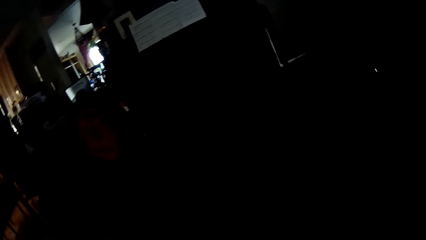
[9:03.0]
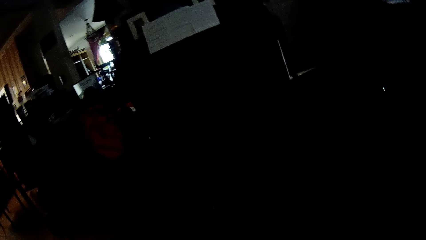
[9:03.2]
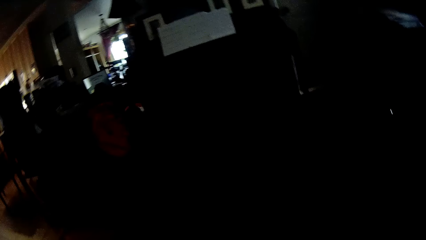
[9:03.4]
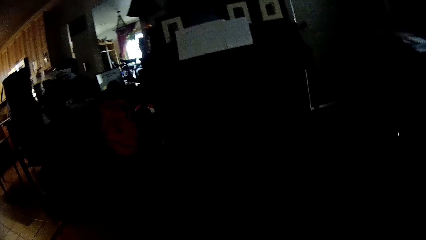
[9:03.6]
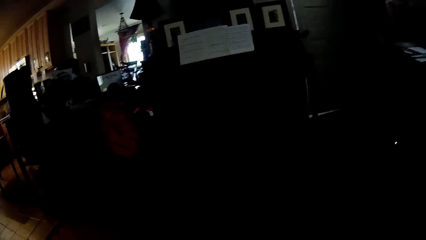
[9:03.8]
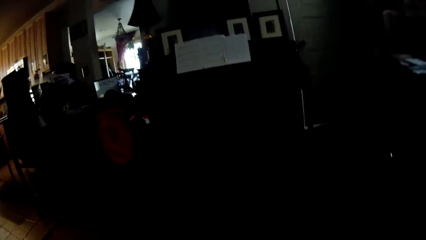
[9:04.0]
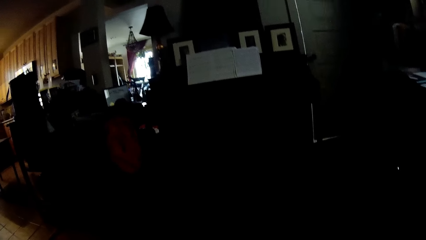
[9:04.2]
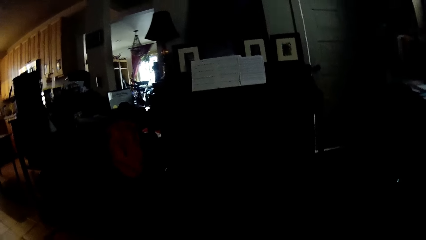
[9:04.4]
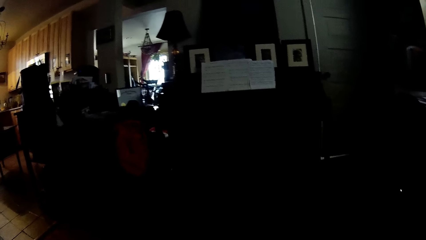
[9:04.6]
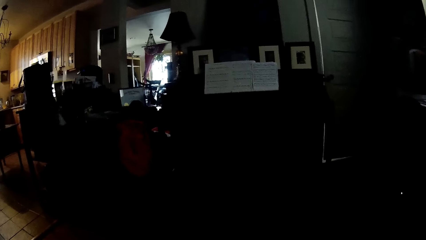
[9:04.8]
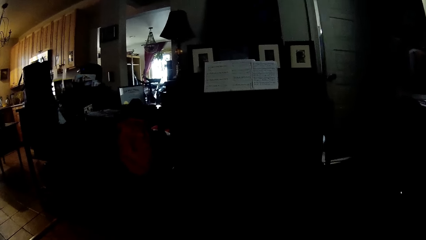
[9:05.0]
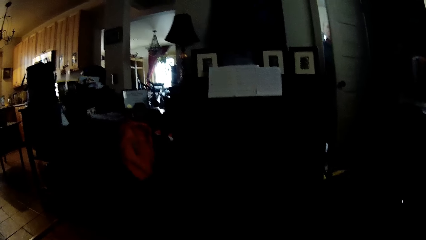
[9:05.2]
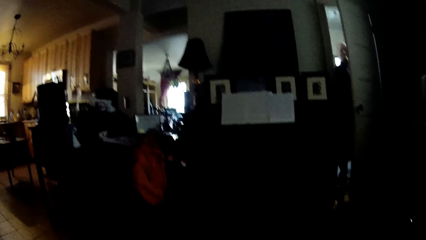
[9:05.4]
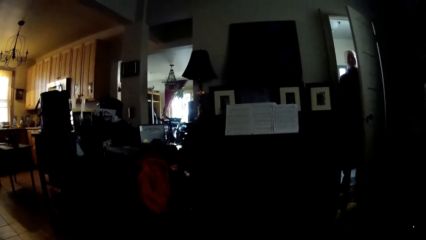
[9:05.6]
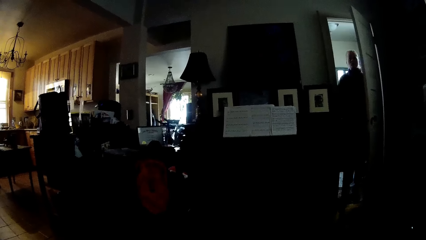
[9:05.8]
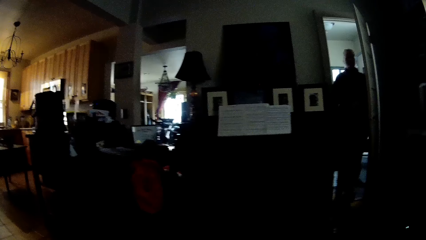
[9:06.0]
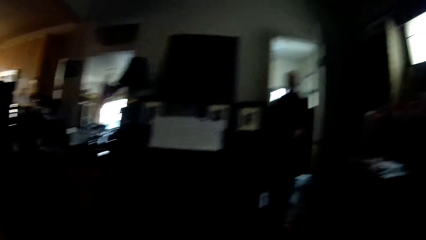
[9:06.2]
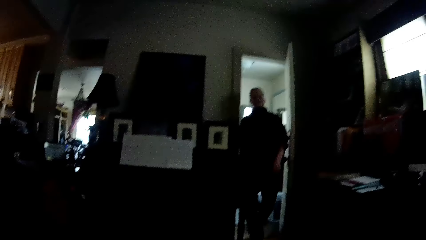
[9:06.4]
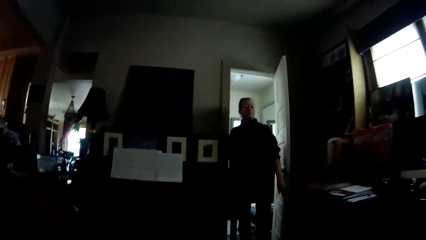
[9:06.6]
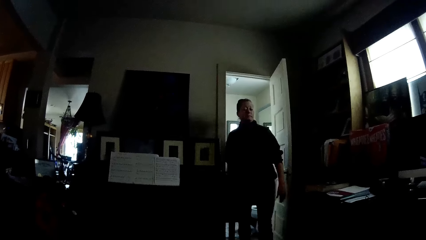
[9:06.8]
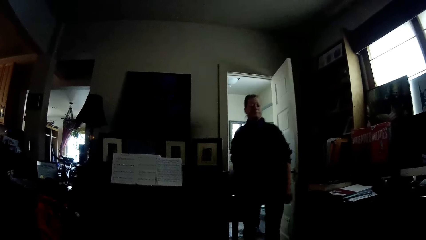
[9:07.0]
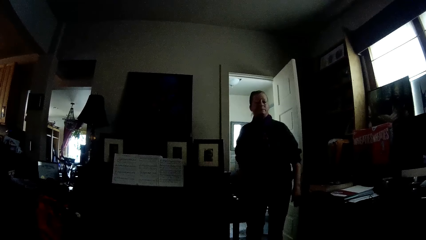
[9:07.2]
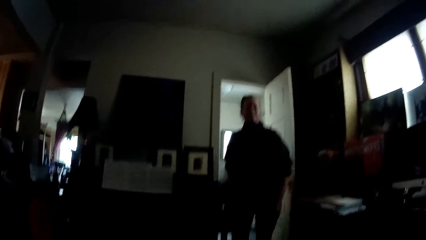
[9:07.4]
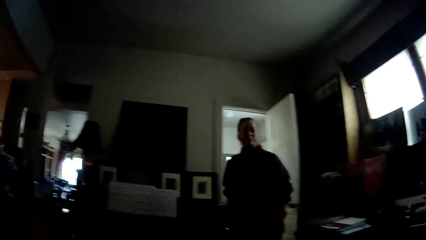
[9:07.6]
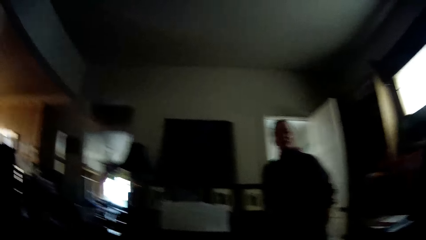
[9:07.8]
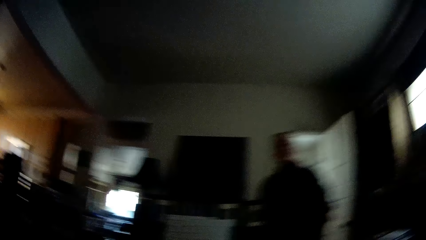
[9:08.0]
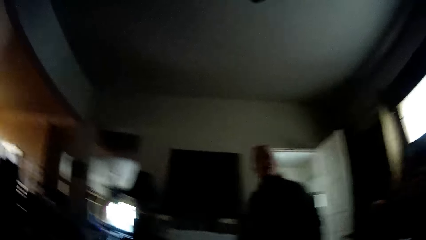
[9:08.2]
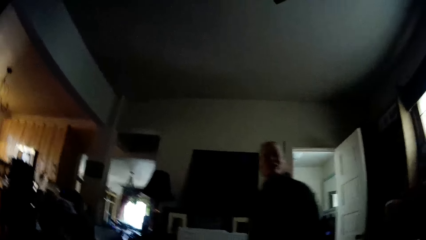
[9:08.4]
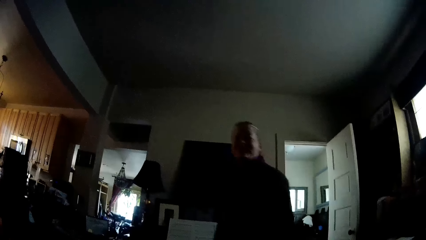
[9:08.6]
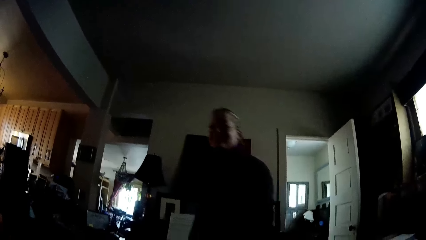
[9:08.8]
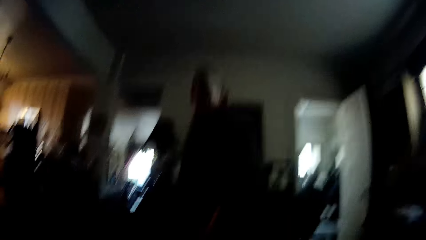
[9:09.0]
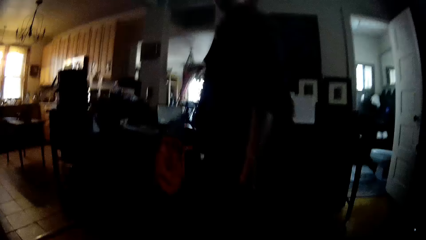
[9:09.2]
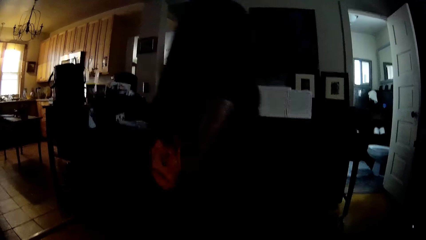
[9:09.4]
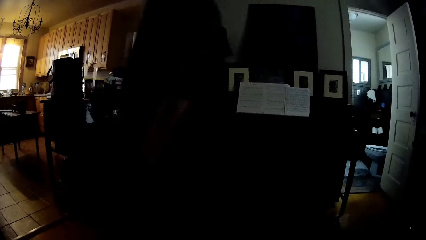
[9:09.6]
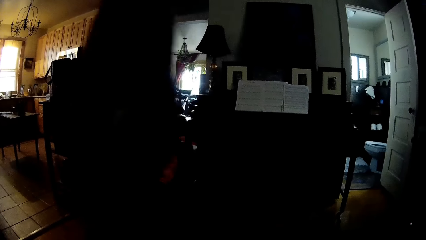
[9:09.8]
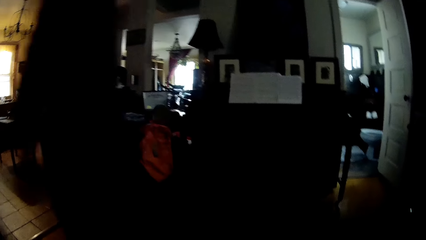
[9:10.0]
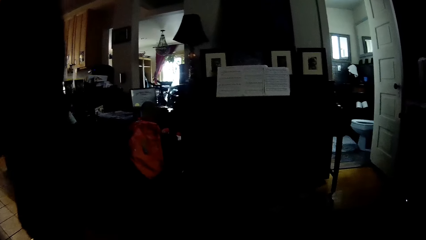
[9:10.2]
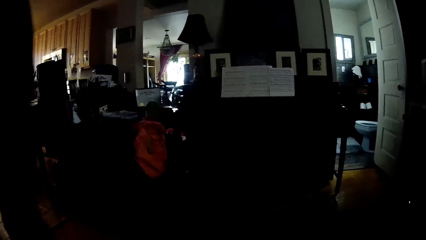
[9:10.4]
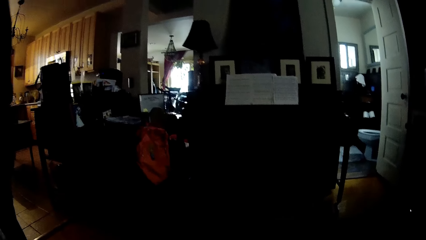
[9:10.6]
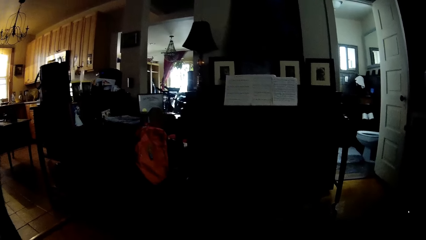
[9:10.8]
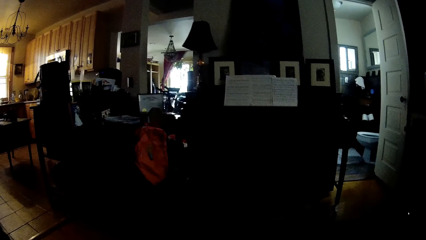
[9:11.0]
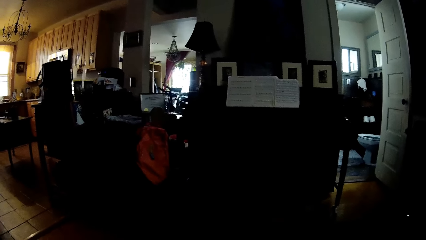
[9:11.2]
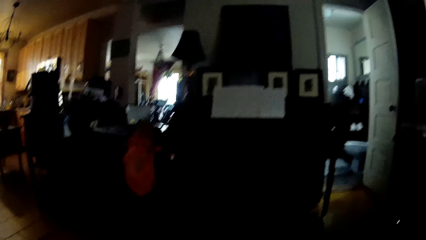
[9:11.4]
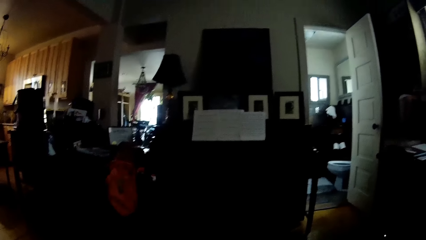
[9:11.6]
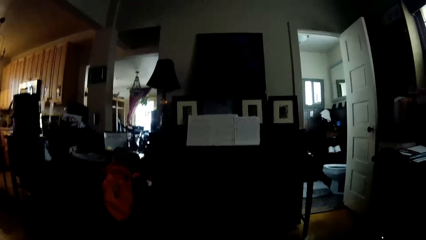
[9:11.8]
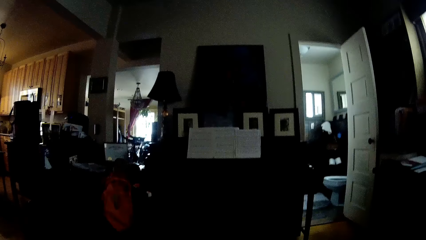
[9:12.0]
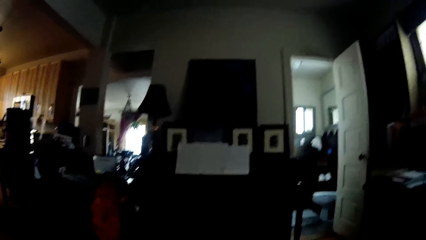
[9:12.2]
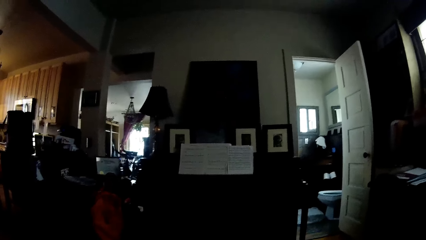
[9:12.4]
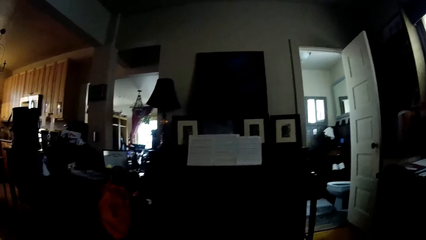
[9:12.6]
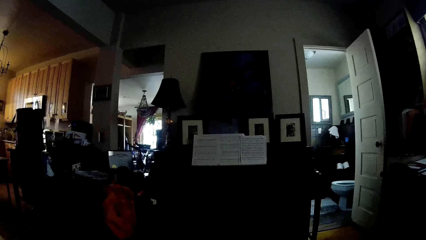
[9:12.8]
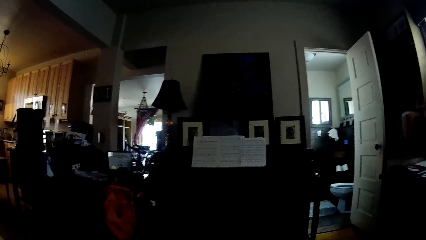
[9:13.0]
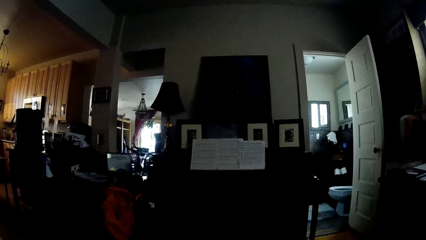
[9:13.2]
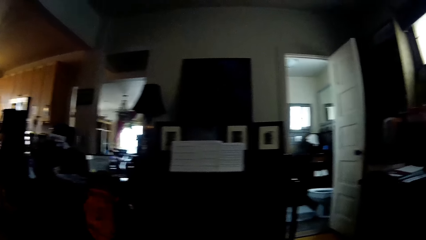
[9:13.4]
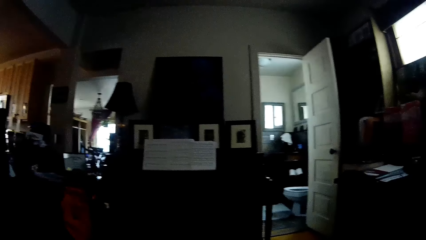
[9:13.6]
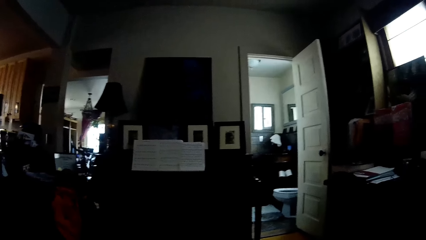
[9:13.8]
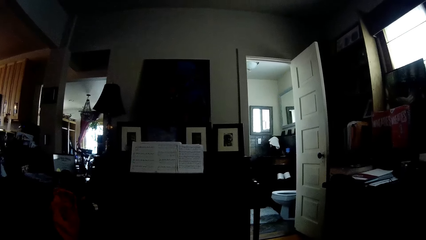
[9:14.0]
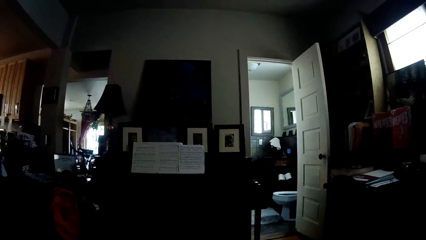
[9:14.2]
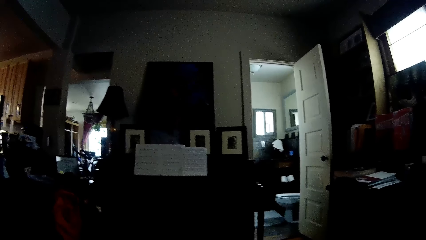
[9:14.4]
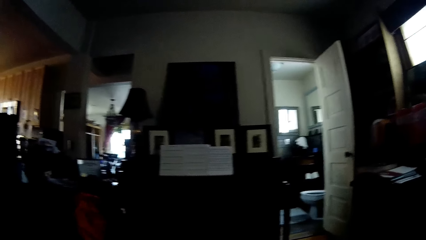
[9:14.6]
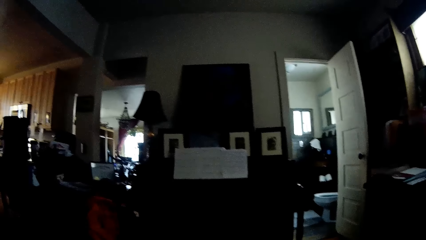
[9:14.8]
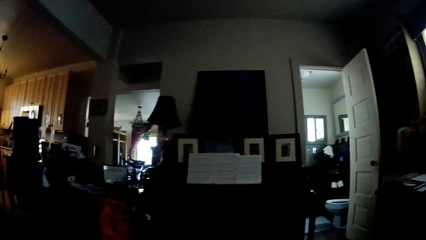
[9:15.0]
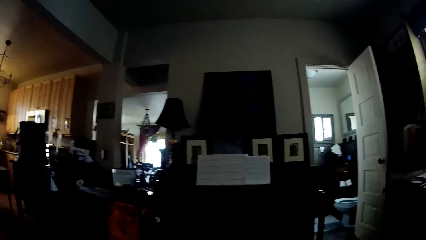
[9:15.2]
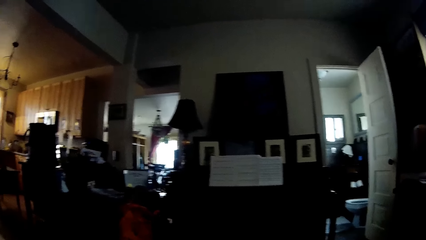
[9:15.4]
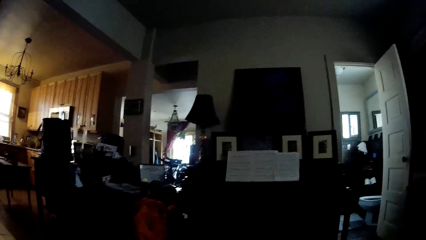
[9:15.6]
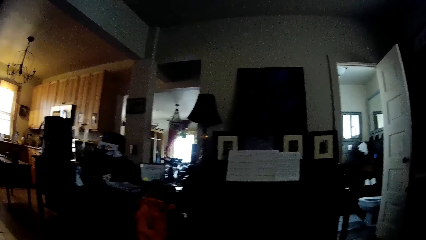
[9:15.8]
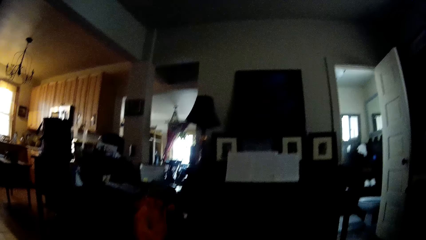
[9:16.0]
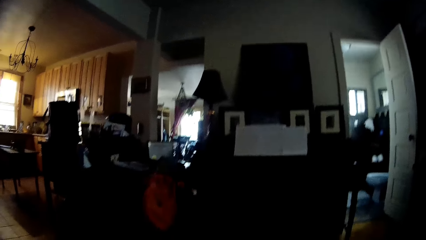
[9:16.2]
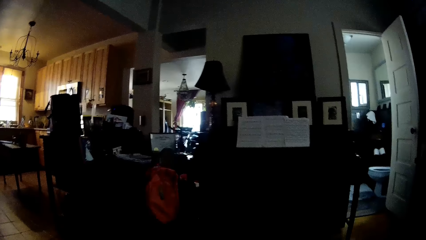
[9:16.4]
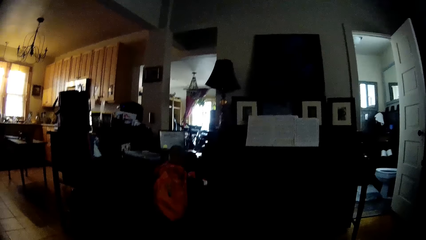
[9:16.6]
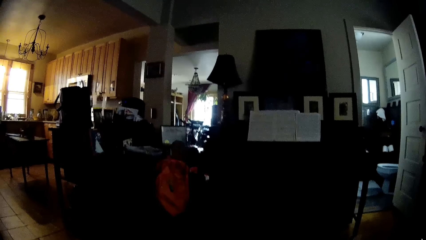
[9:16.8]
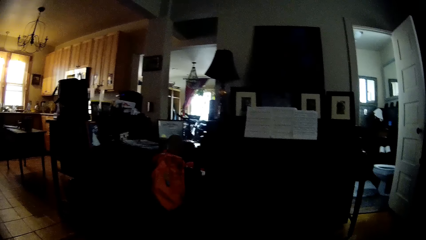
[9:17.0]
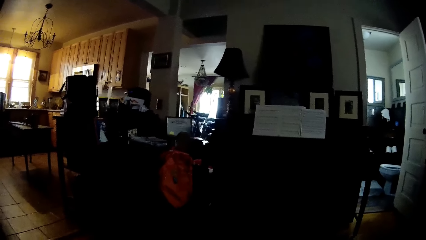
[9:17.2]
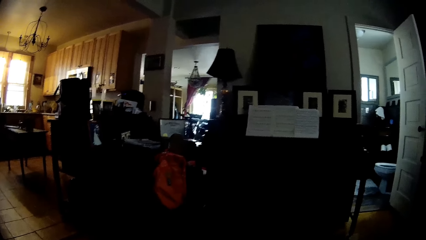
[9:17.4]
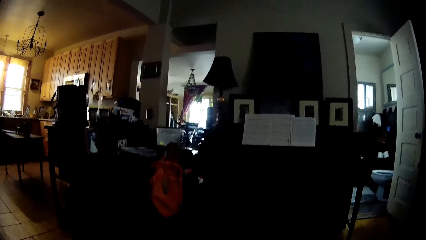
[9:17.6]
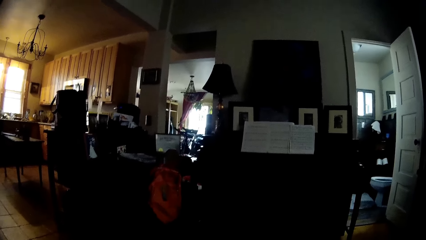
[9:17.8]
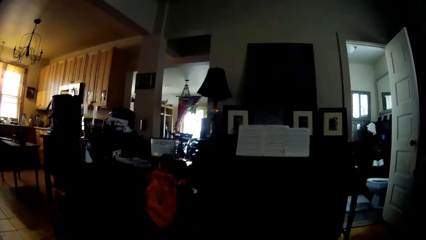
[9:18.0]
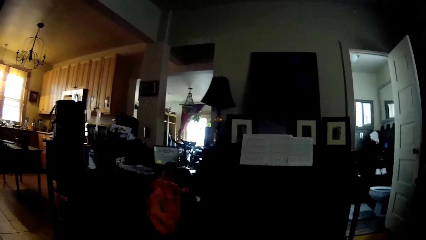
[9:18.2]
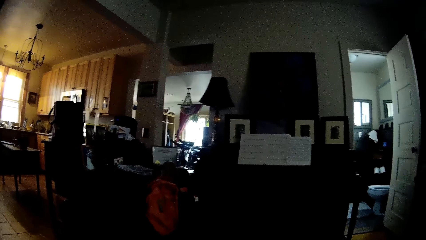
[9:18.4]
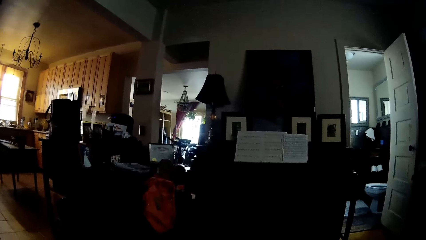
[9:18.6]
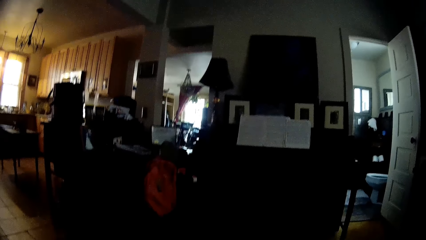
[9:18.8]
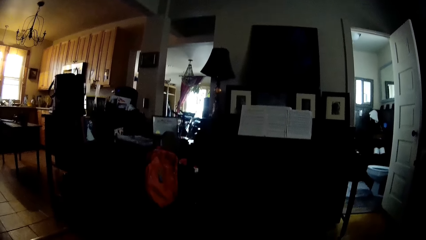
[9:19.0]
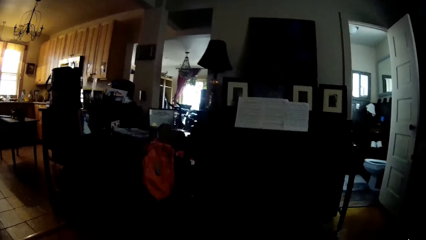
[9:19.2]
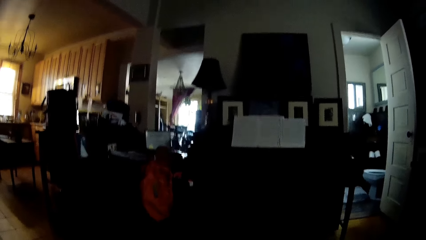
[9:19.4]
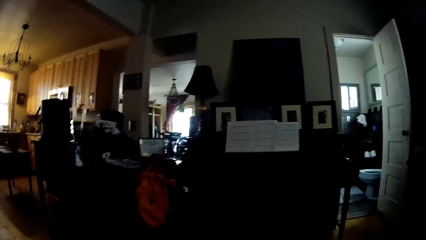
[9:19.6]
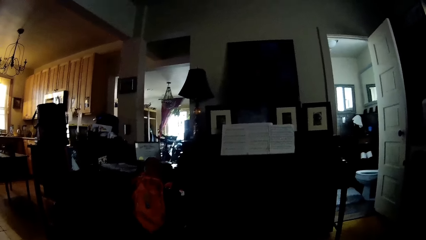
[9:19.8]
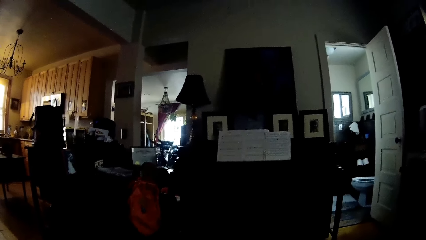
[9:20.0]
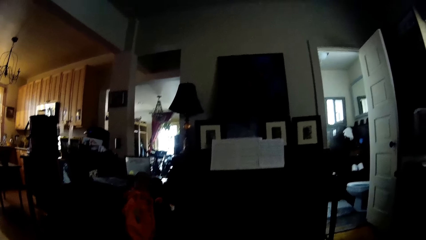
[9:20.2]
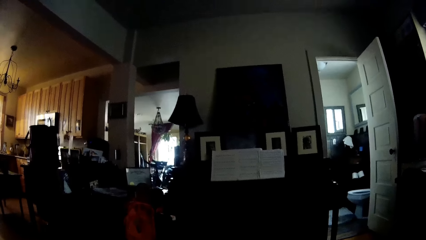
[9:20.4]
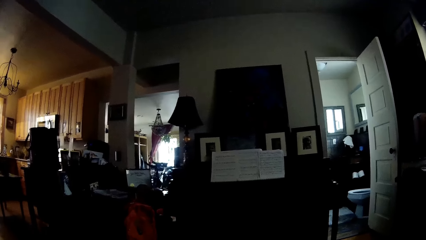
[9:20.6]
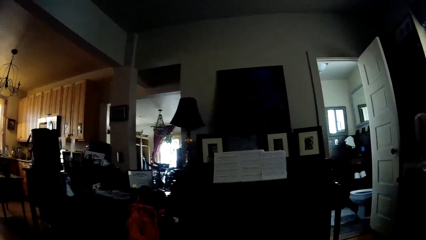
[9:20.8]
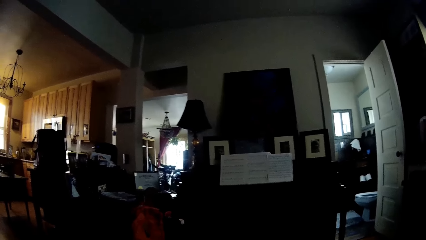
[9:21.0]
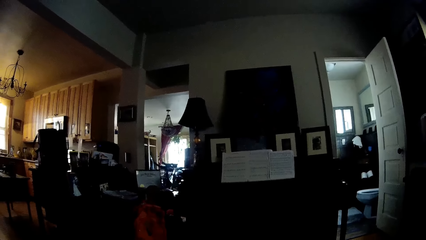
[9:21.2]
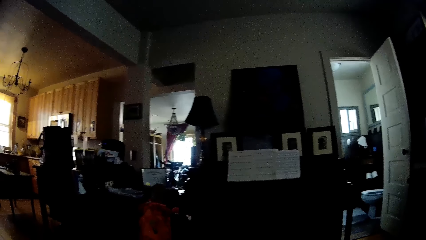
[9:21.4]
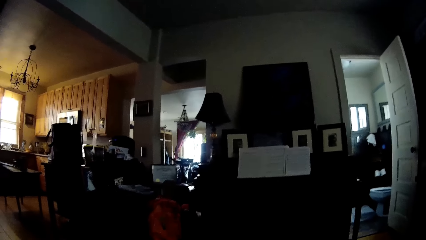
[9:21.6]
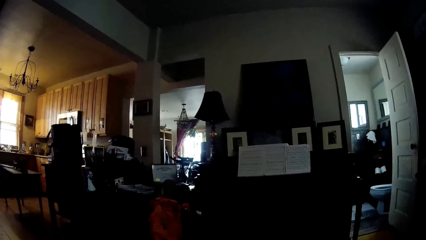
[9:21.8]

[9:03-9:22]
A woman walks by. A person walks into the house. The camera wearer stares at another person.
